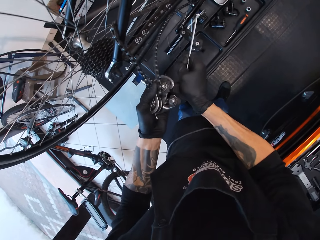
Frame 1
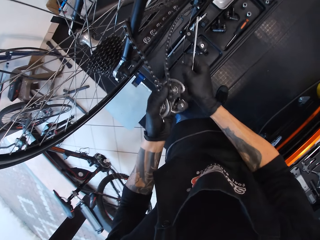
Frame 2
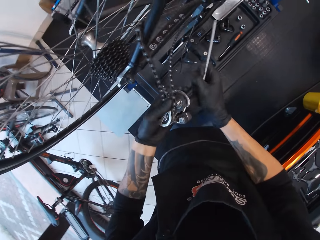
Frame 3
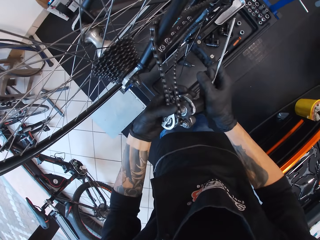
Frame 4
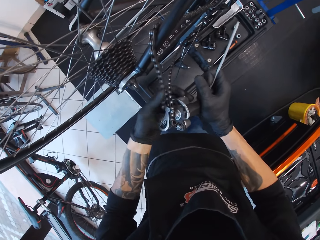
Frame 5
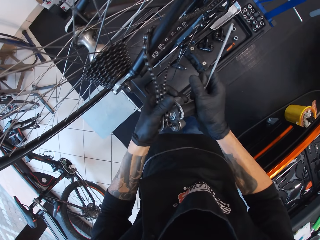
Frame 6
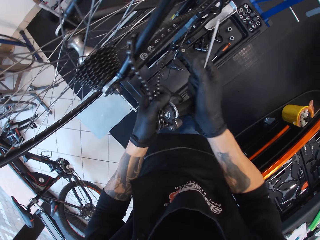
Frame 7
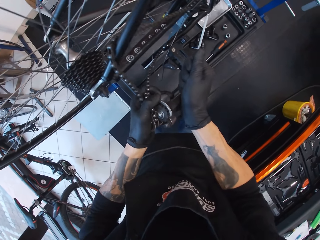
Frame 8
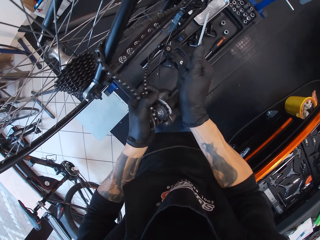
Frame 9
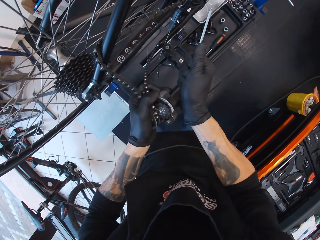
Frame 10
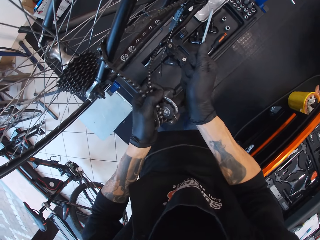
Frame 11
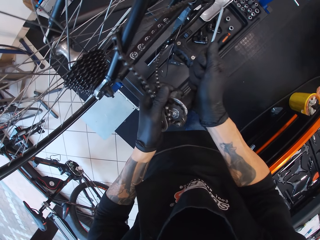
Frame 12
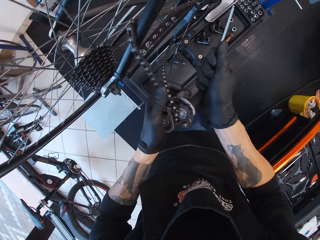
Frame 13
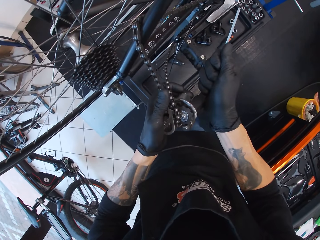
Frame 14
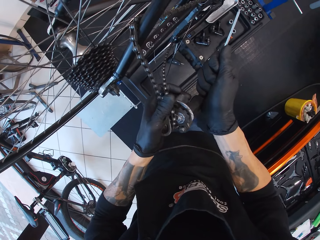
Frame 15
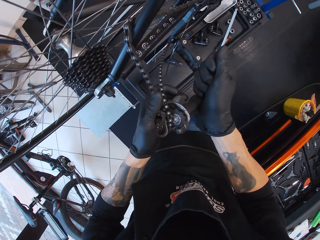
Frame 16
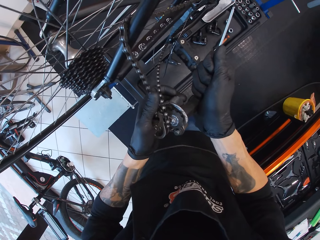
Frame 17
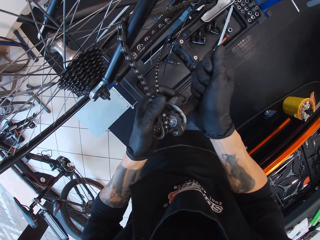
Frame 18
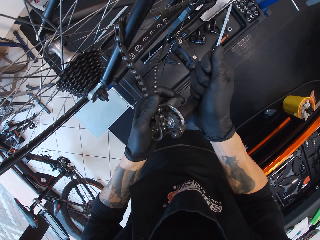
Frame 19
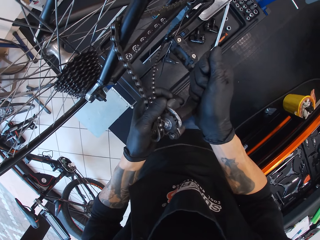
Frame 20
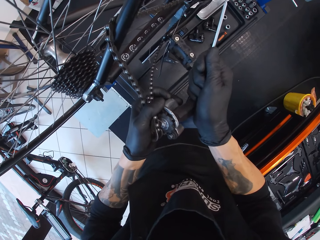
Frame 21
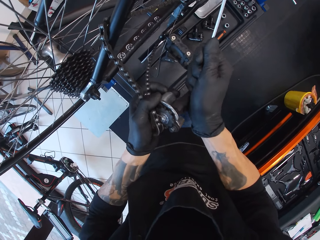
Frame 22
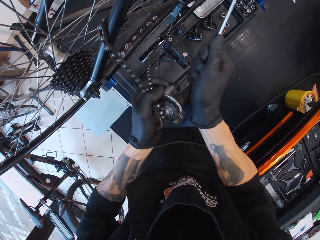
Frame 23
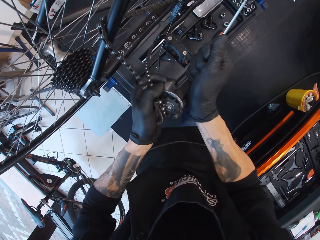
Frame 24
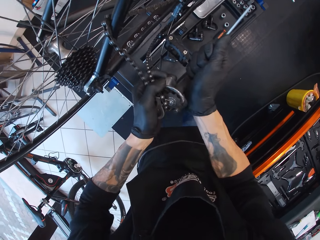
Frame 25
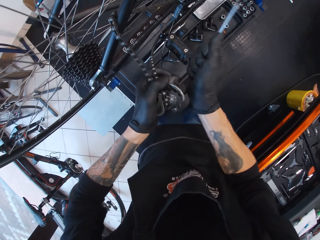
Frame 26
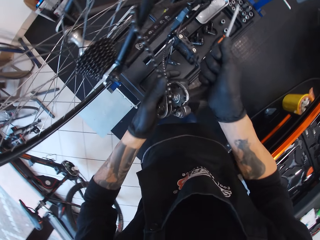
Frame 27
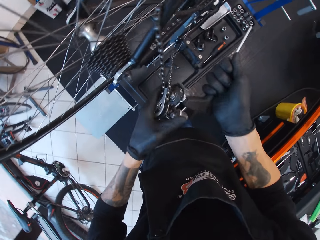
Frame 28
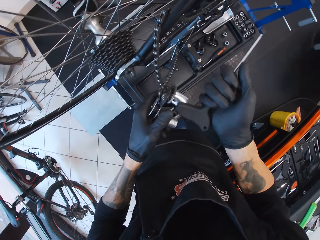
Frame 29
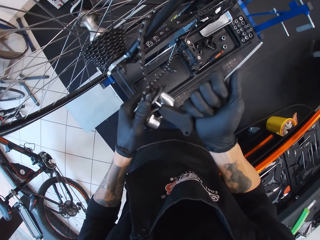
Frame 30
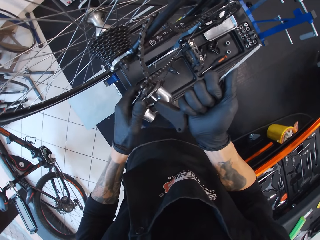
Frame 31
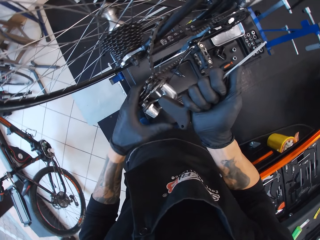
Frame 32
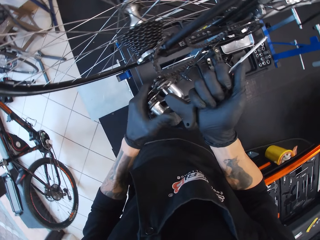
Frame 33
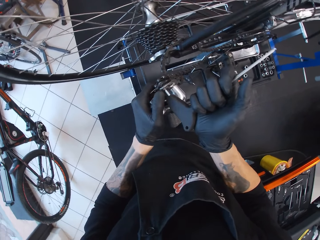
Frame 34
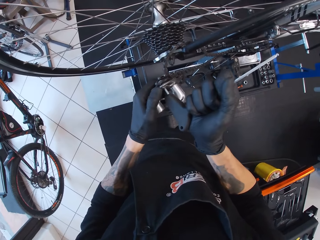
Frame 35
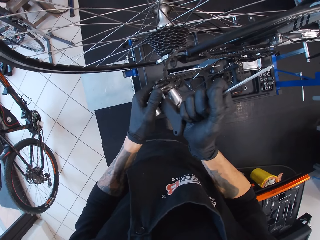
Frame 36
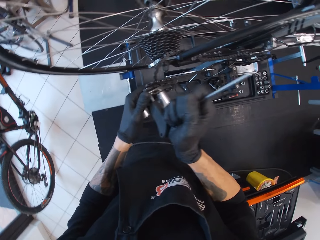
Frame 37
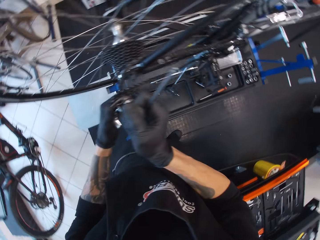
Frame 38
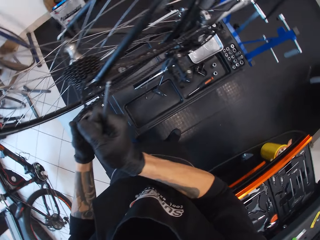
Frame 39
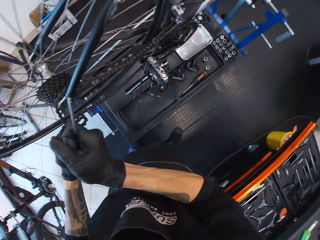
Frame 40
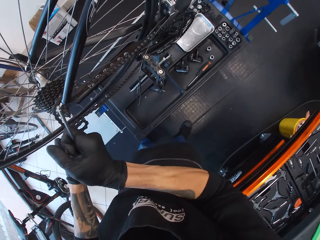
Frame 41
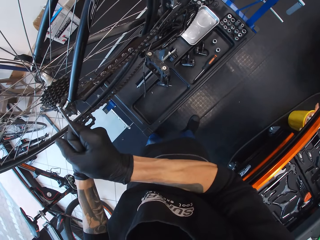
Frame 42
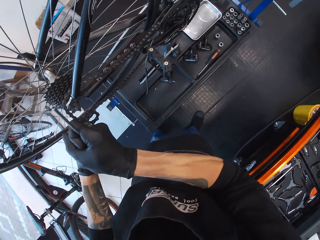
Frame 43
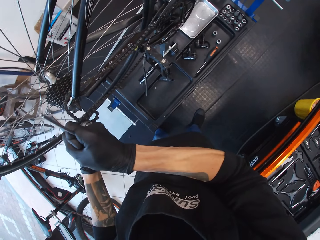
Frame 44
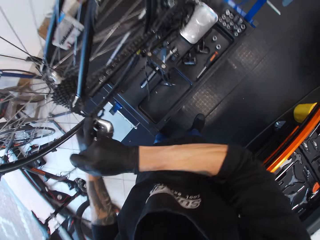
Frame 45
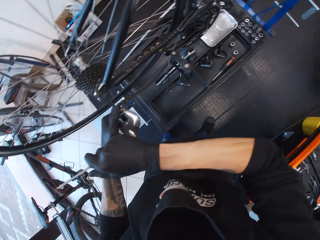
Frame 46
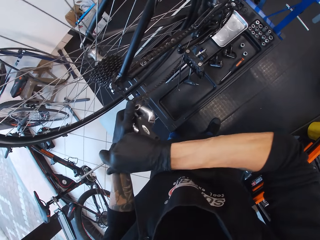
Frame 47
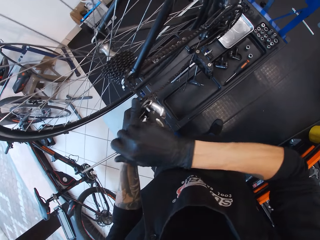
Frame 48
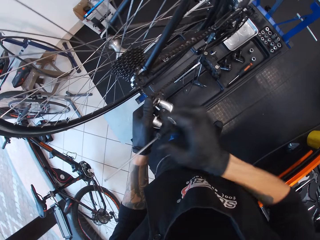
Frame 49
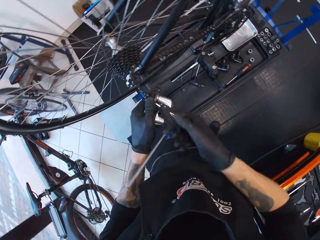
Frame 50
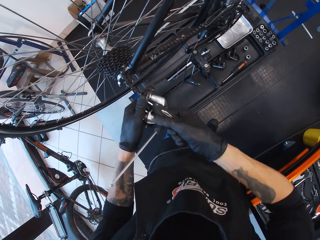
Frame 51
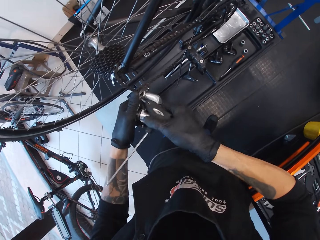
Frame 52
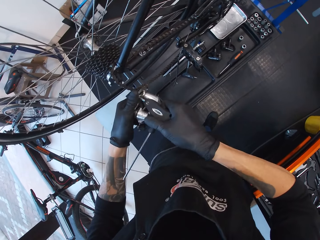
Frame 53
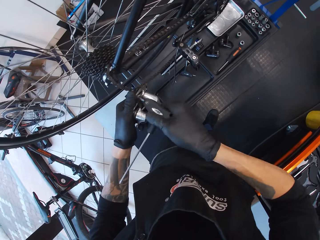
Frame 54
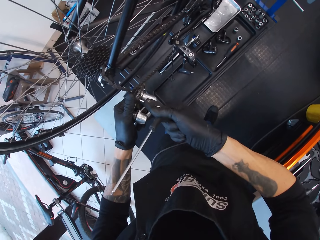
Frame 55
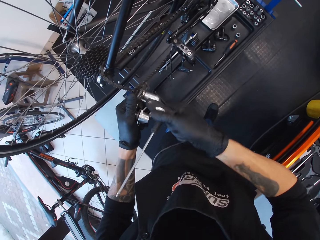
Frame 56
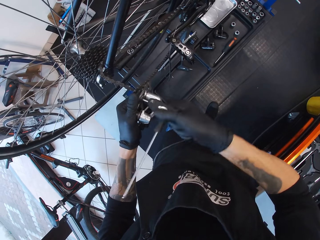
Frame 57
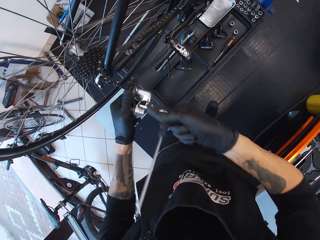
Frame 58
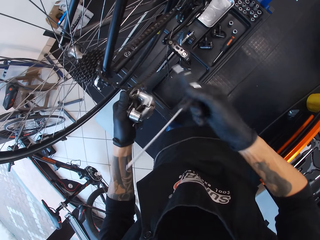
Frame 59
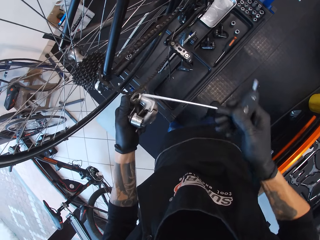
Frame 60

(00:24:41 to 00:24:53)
The camera wearer touches the bearing. They hold something with the left hand.

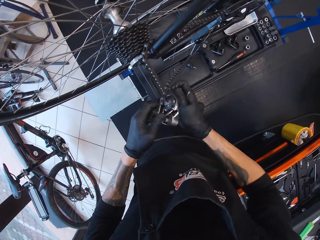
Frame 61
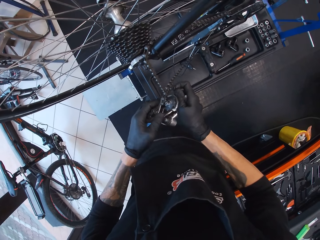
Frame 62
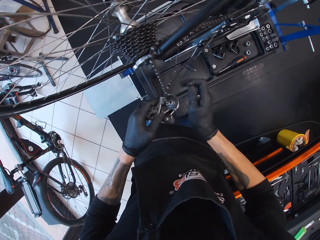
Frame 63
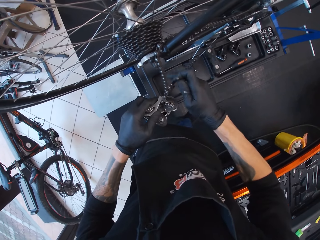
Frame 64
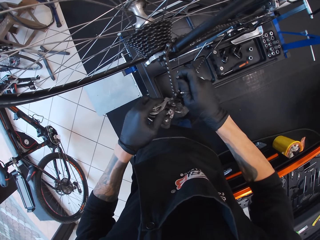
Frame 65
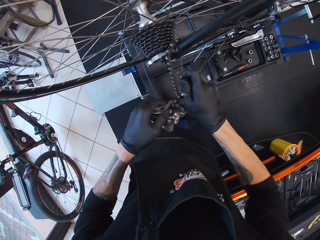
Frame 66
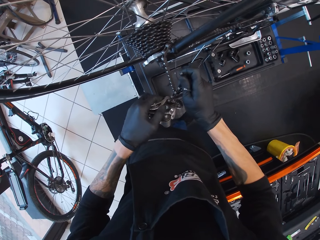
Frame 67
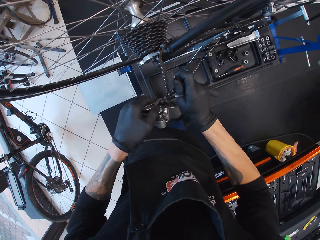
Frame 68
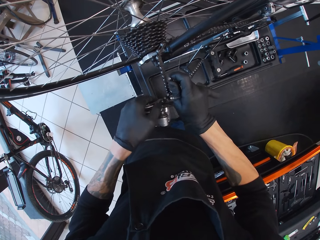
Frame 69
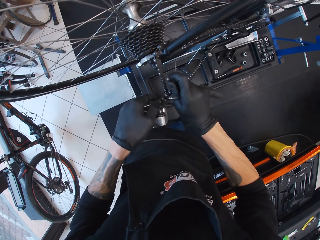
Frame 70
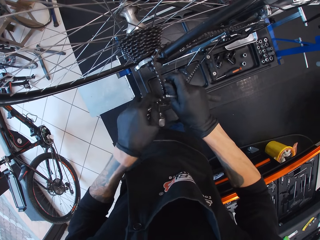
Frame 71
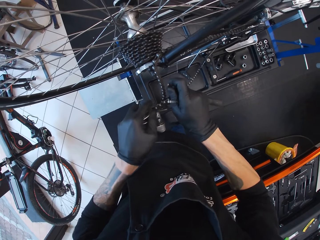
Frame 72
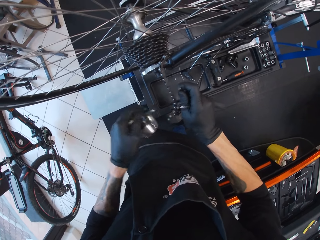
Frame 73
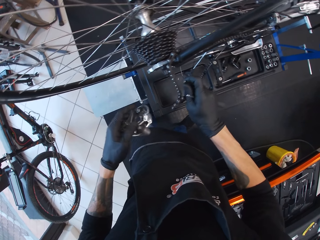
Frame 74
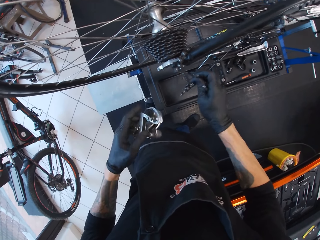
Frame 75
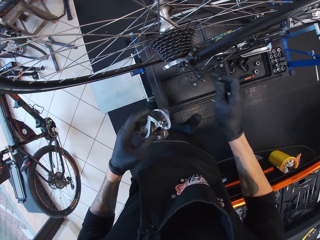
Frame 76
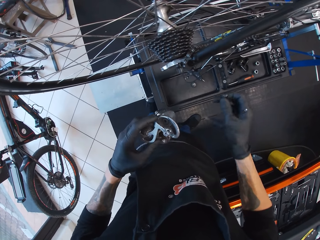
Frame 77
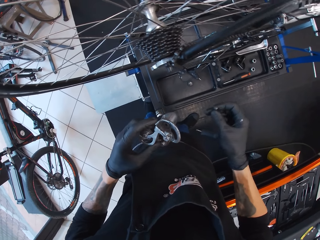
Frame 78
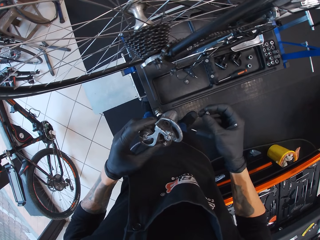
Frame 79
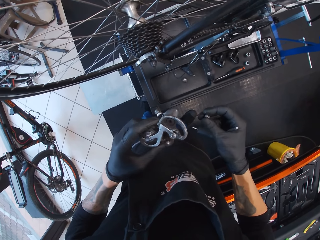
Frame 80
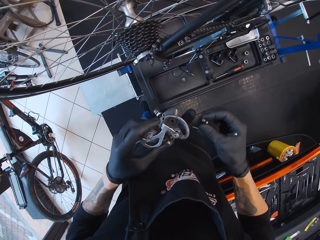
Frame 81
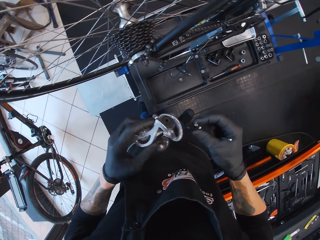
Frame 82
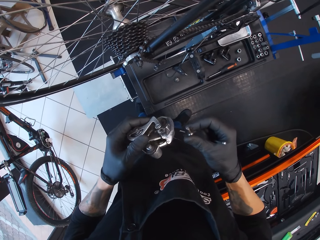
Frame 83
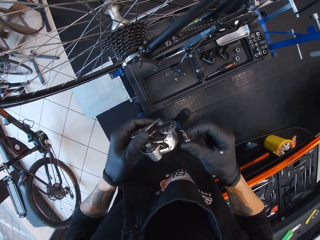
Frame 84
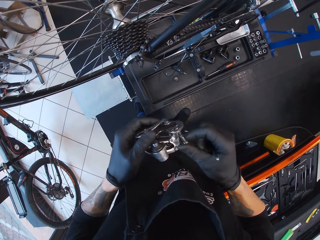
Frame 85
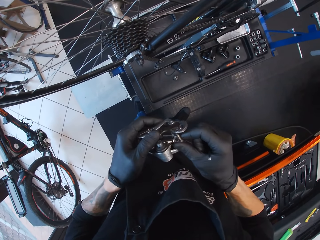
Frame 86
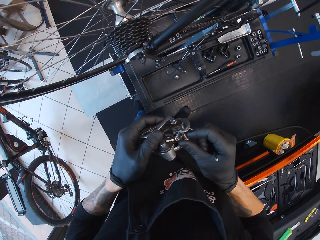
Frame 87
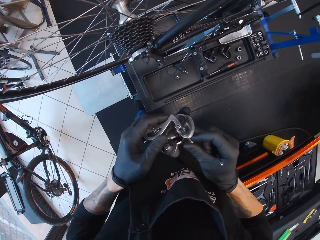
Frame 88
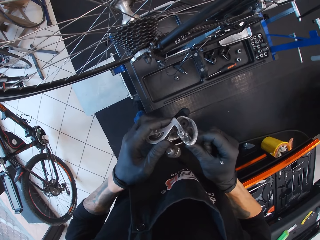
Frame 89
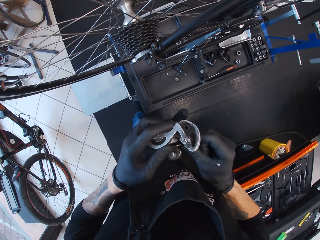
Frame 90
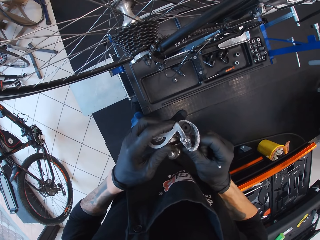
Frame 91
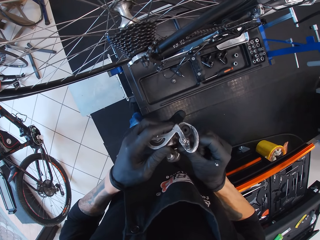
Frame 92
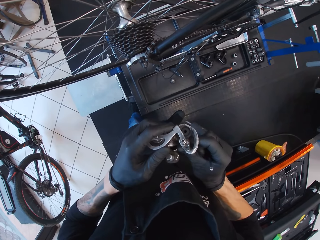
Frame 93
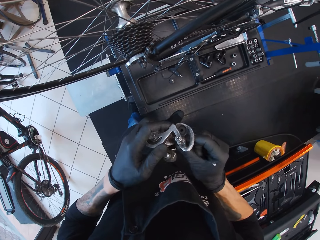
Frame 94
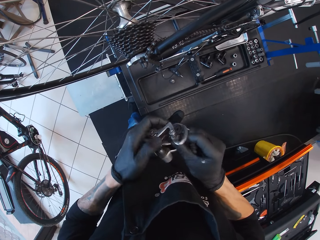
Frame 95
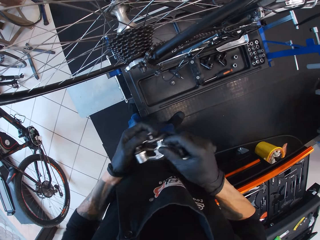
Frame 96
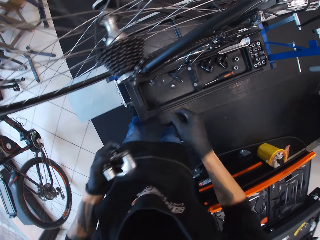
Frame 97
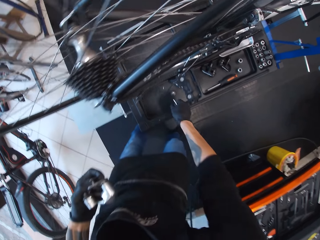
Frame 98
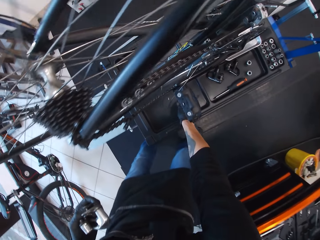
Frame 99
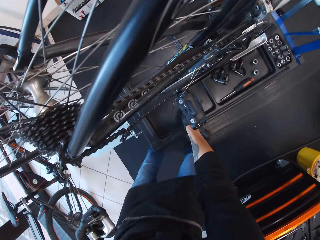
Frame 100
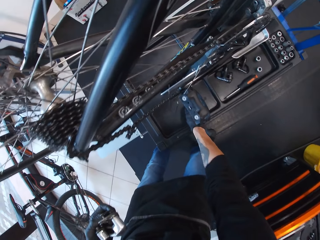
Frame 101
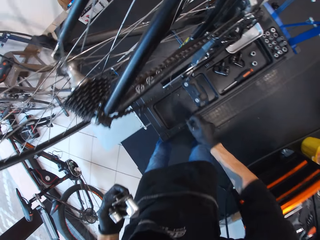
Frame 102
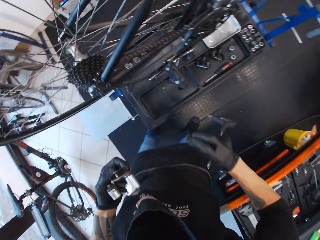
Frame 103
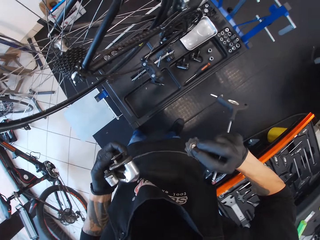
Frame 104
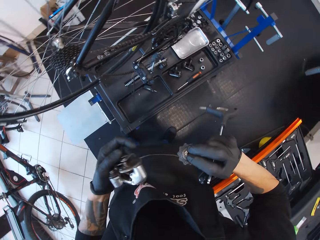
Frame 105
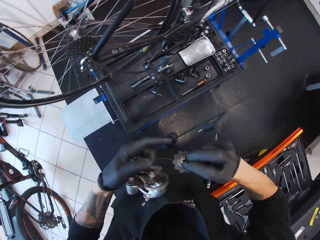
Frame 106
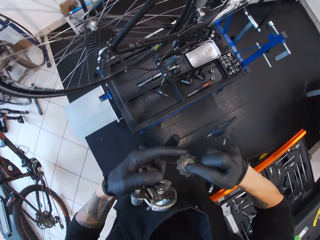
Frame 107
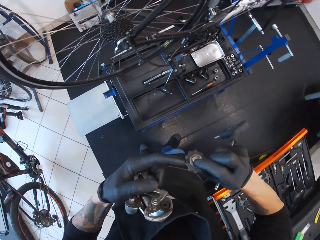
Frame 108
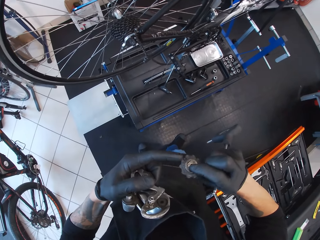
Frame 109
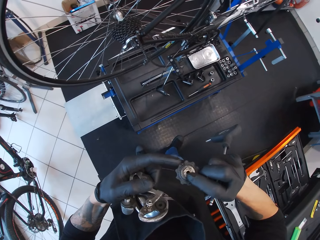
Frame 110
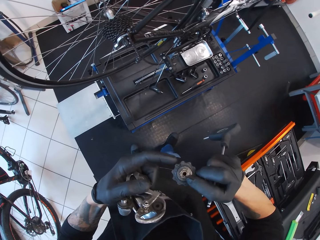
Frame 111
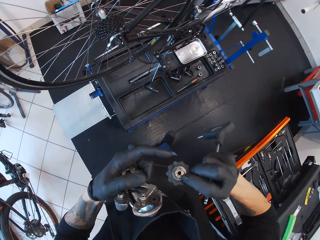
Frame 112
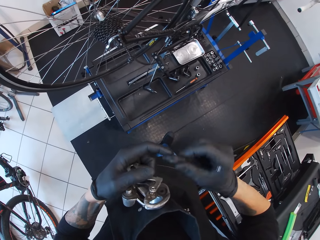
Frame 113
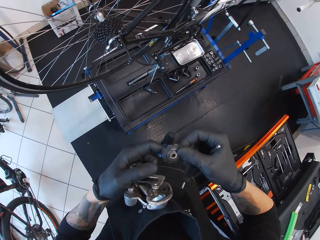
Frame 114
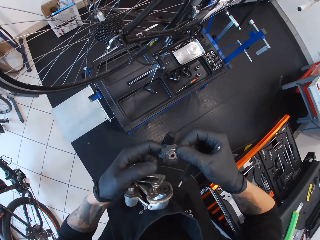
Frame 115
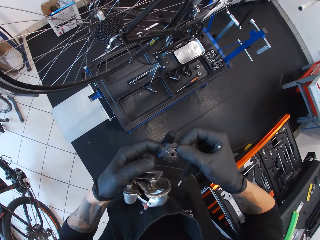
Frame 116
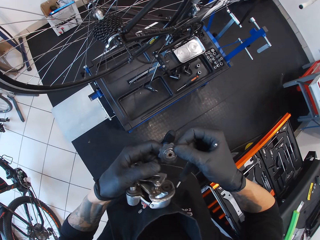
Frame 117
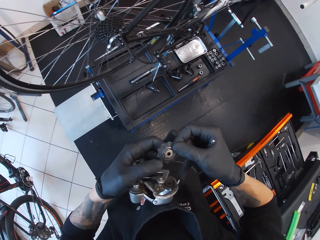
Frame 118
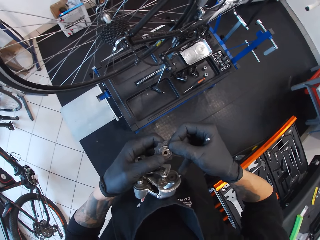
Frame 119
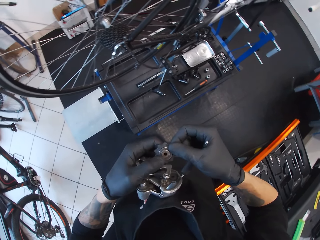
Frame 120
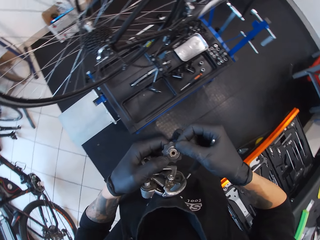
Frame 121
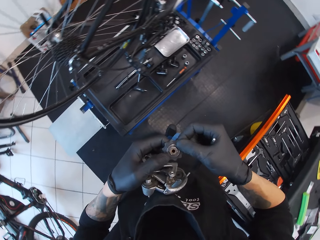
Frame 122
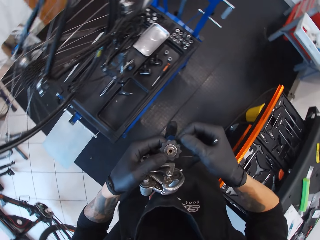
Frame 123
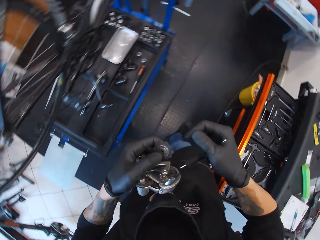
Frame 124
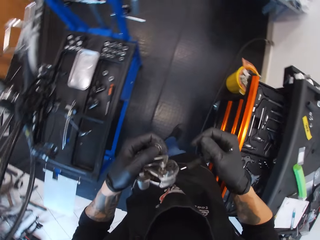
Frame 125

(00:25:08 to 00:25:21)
The camera wearer disconnects the bottom bracket from the chain with the left hand. They attach the bolt on the bottom bracket with the right hand. They pick the hub. They pick the bolt with the right hand. They rotate the hub and look at the hub. They turn the bolt with the right hand. They push the drawer.
